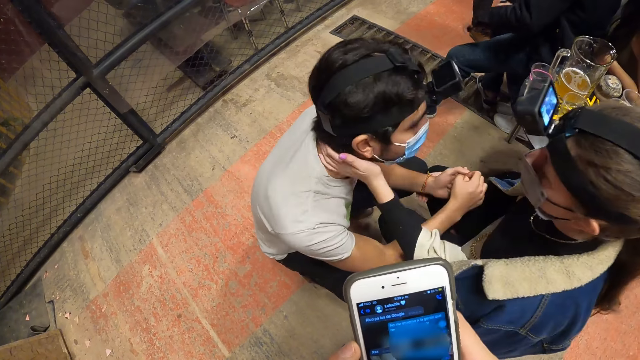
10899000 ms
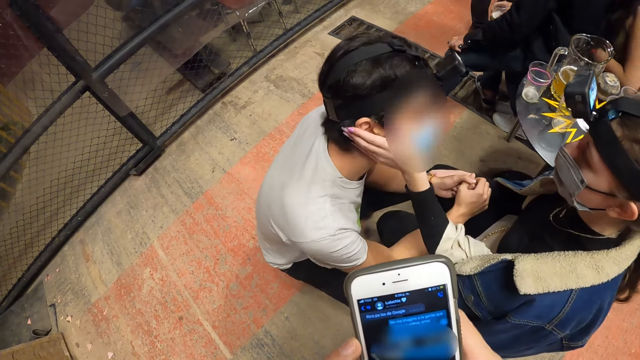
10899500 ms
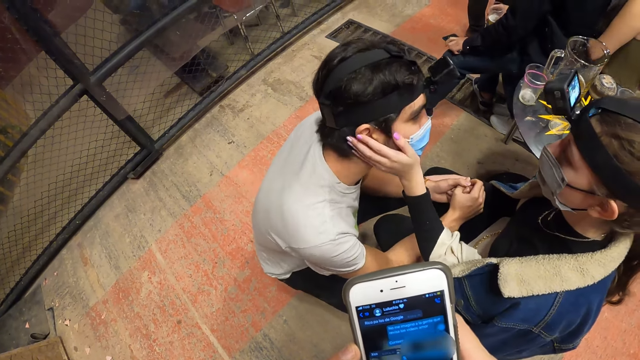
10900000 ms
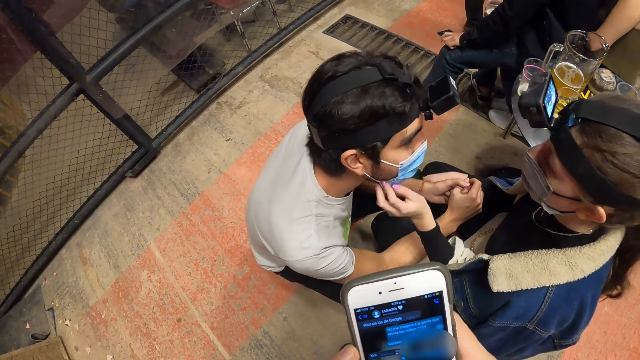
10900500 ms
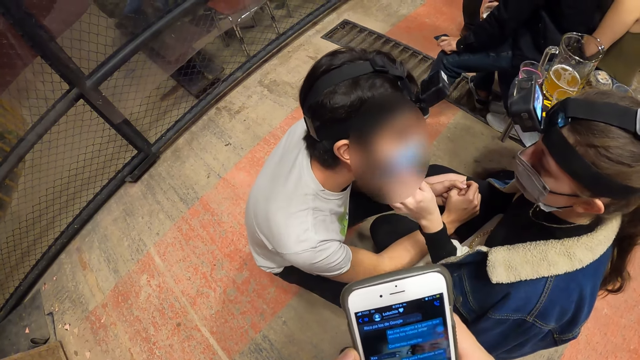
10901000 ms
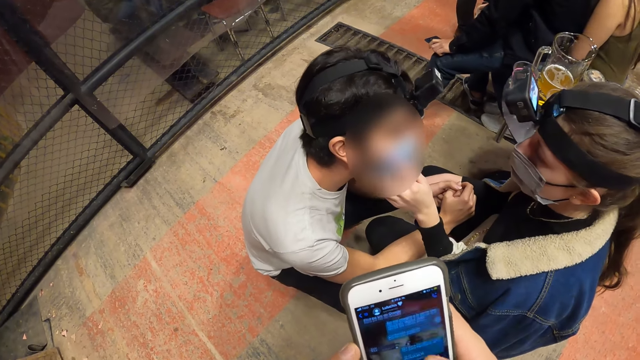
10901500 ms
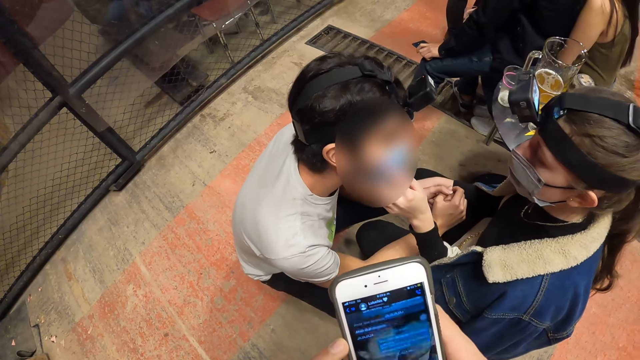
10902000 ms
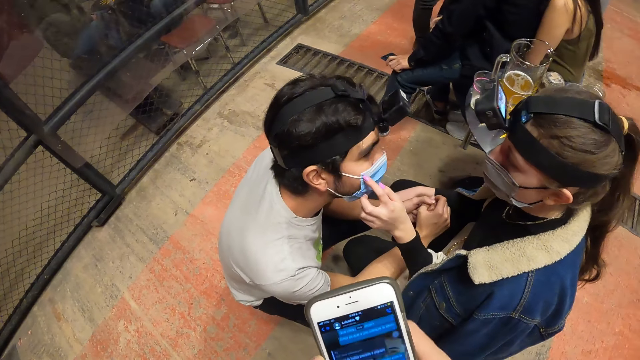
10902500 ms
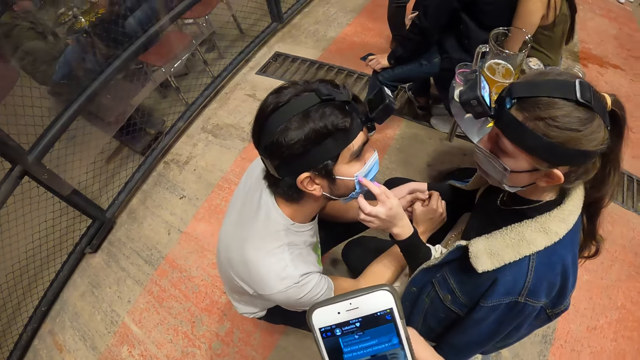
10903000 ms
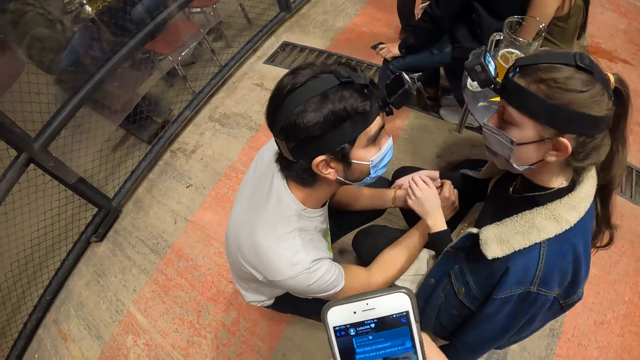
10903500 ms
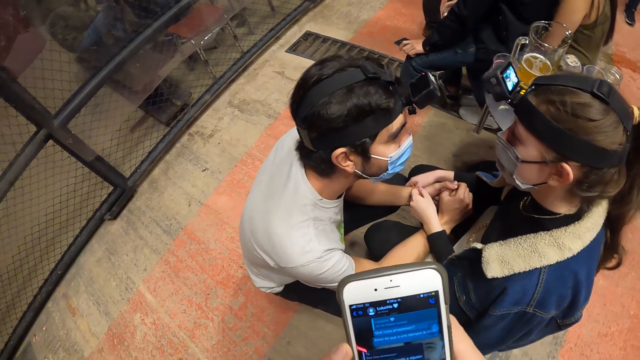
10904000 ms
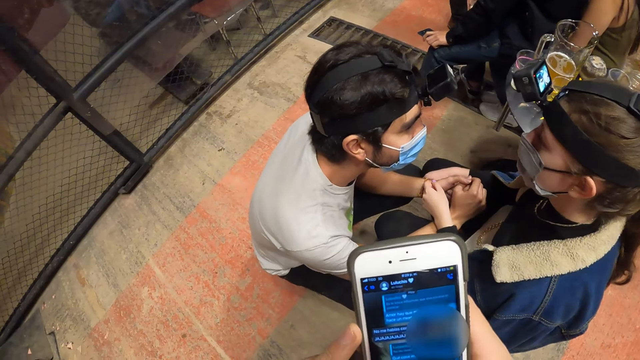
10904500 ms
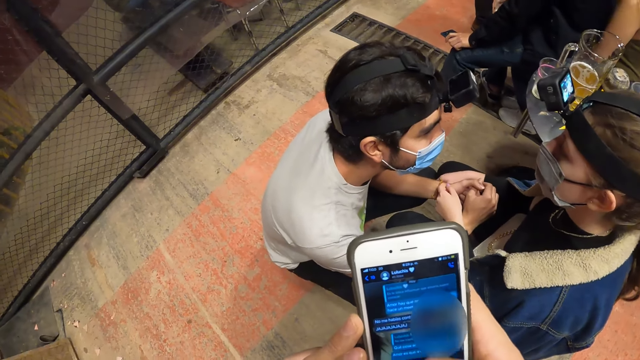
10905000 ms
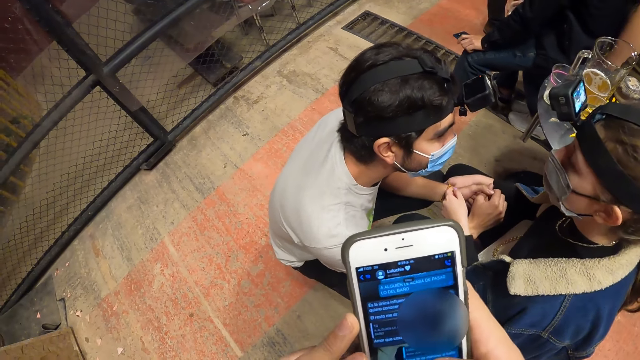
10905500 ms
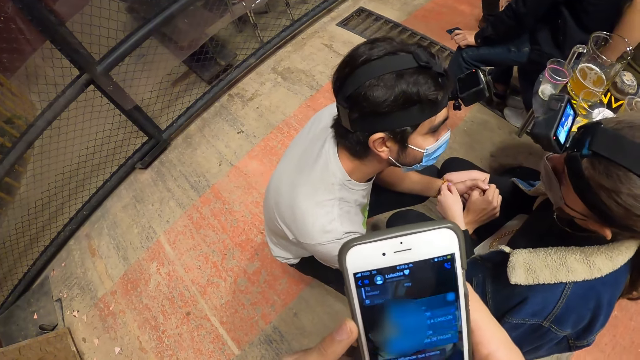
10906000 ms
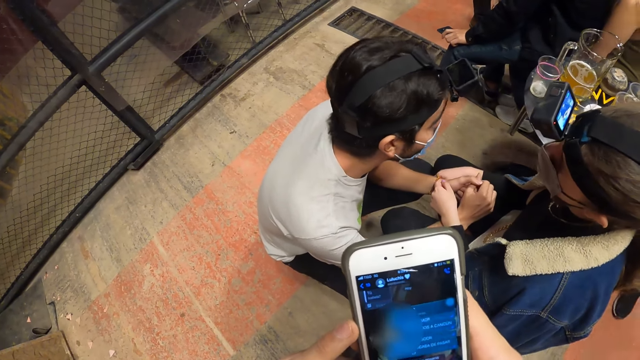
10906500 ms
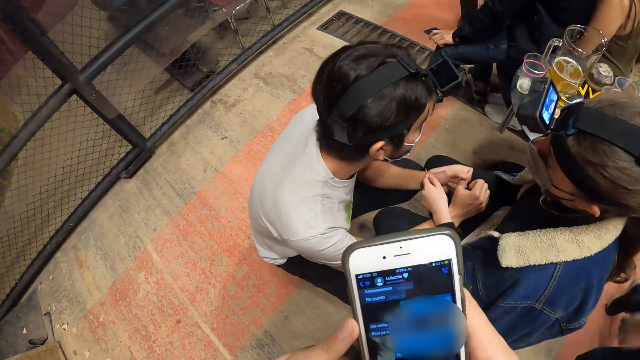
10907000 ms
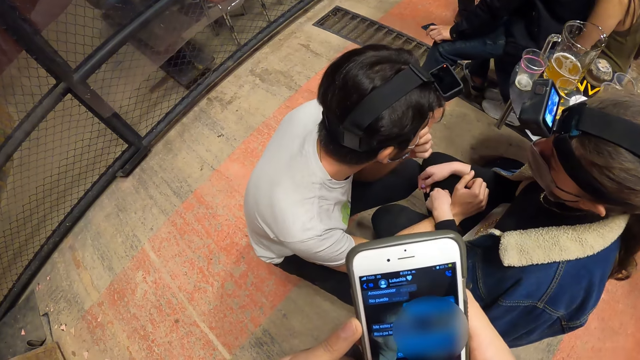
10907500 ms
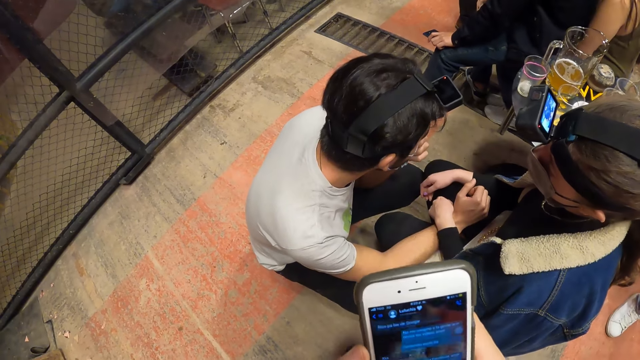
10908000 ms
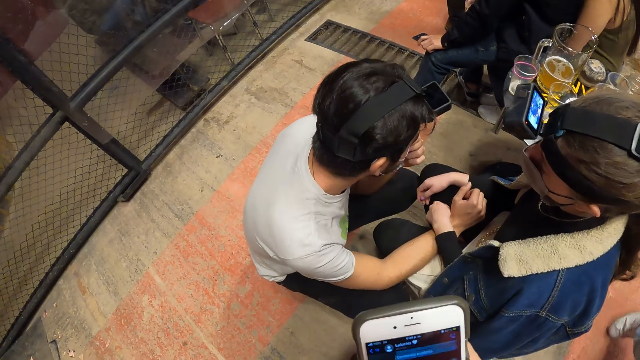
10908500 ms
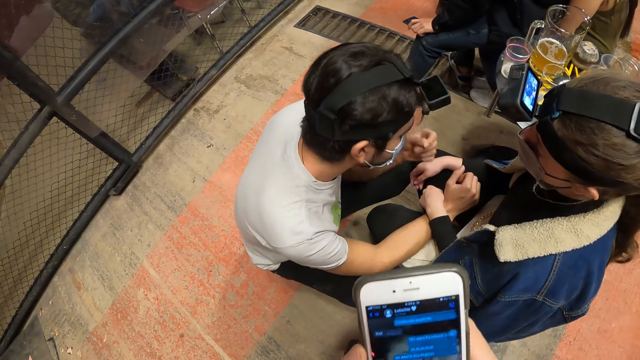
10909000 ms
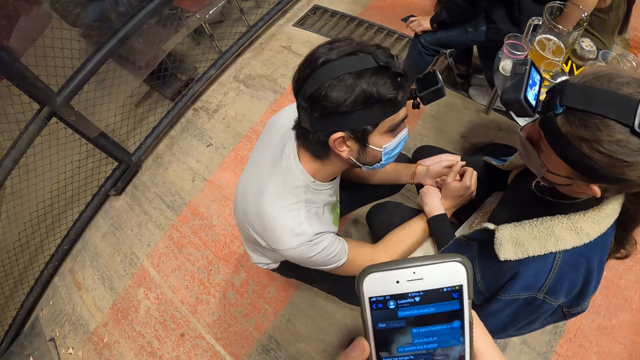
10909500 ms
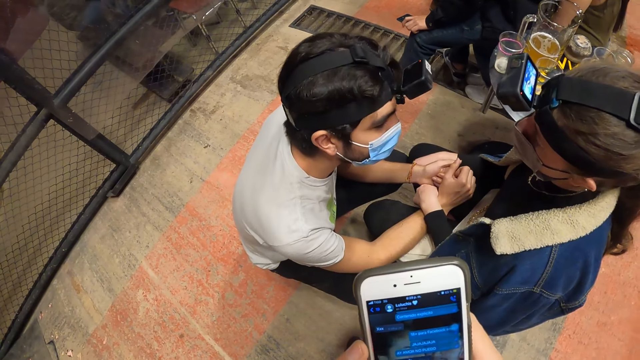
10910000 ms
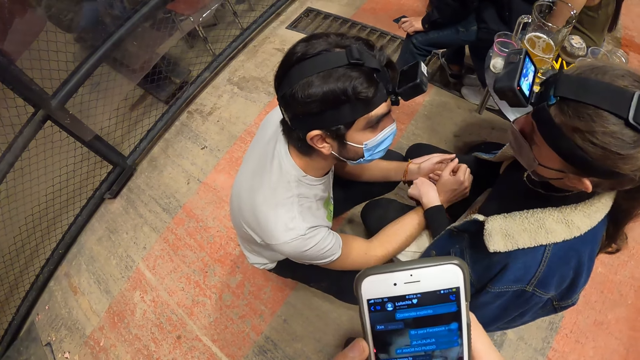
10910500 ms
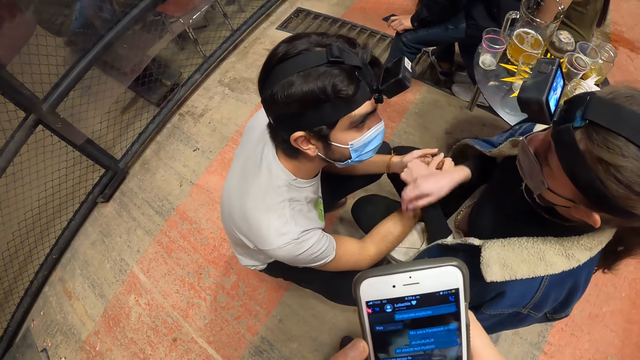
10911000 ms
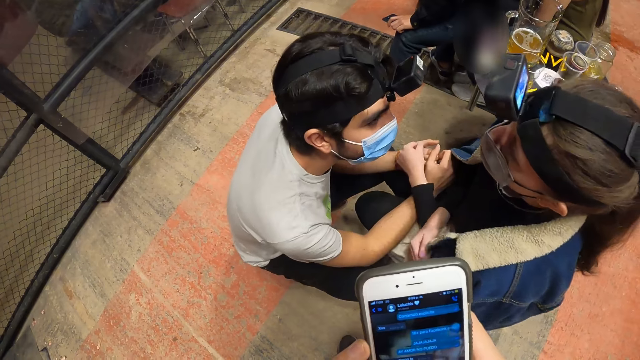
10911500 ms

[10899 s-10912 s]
The woman adjusts the face mask on the man's face. The man adjusts the face mask on his face.

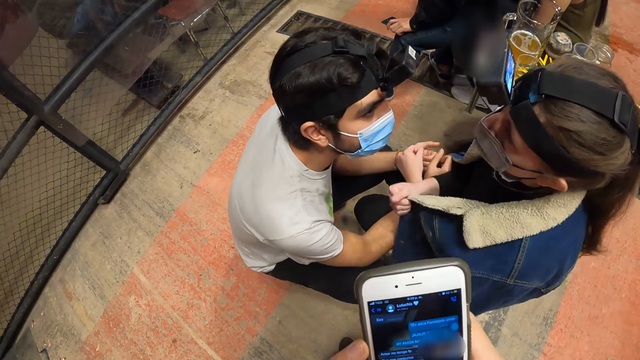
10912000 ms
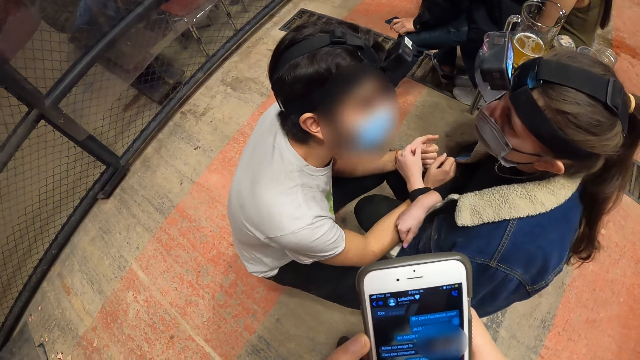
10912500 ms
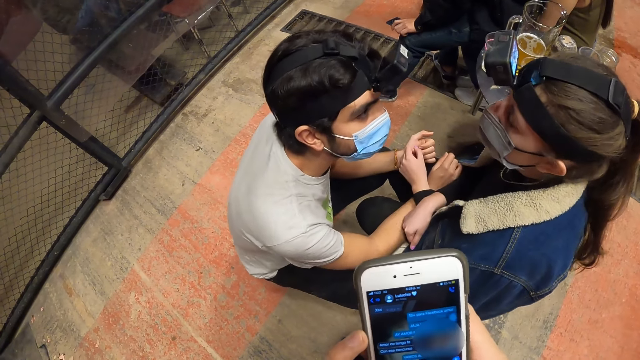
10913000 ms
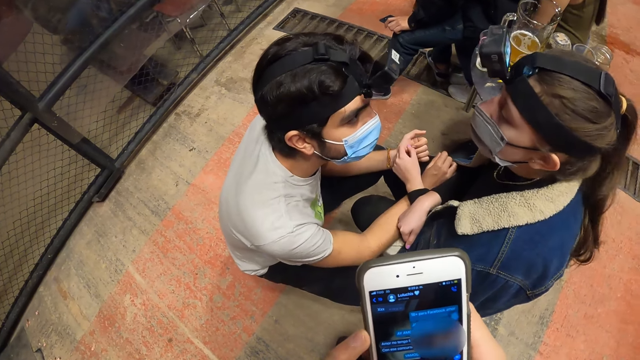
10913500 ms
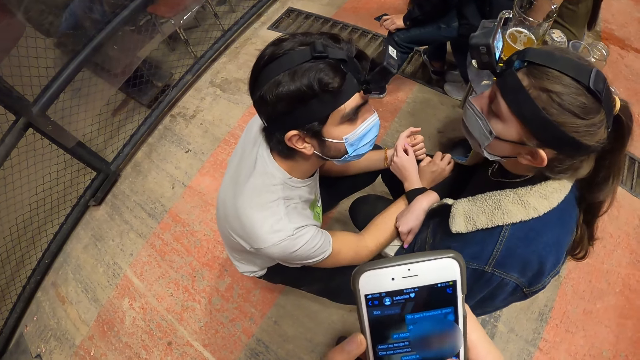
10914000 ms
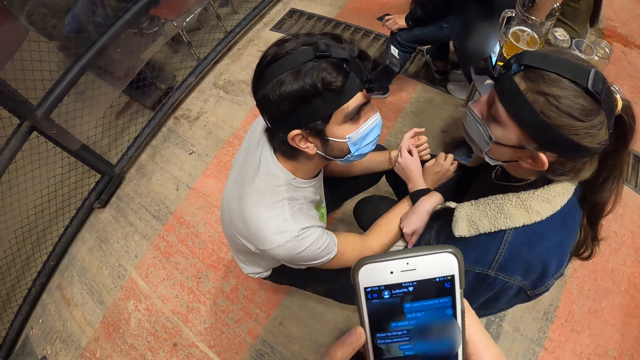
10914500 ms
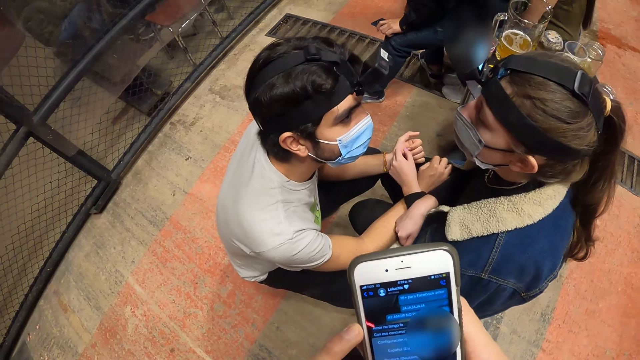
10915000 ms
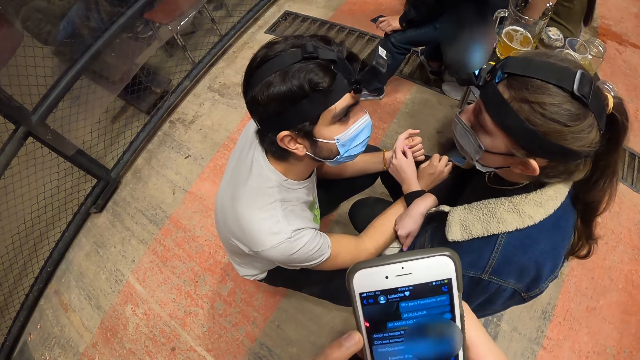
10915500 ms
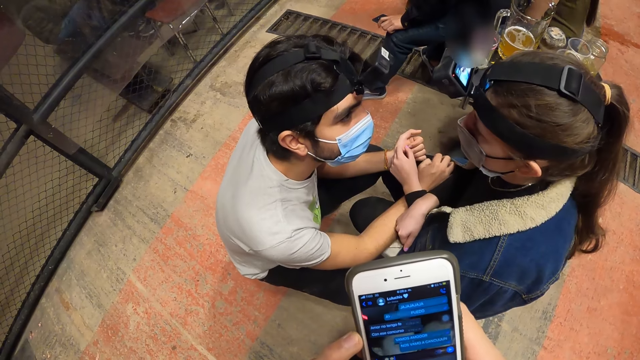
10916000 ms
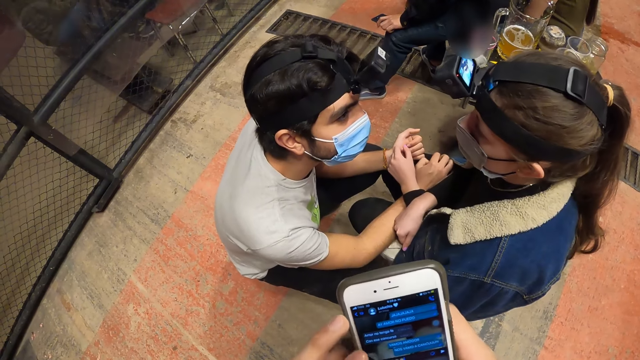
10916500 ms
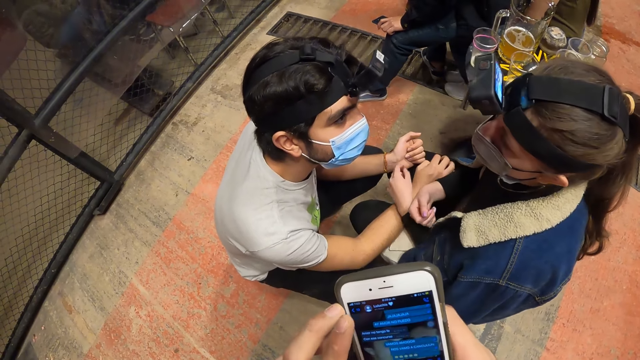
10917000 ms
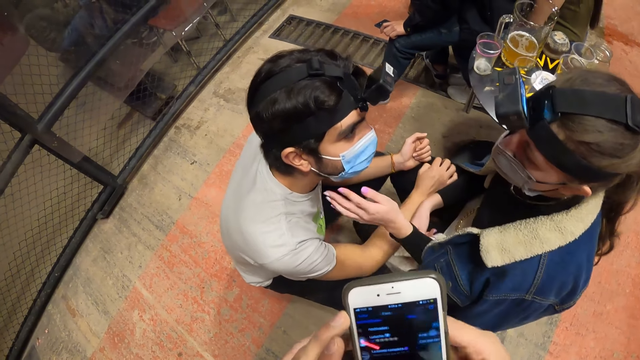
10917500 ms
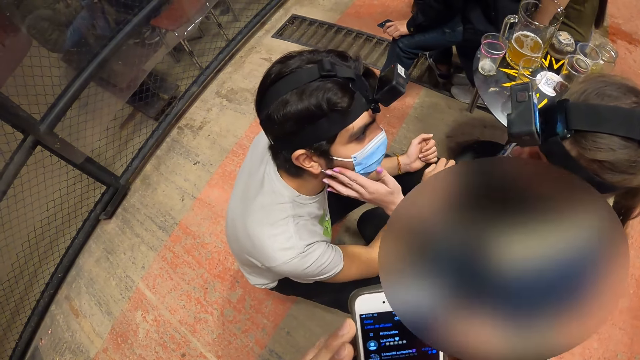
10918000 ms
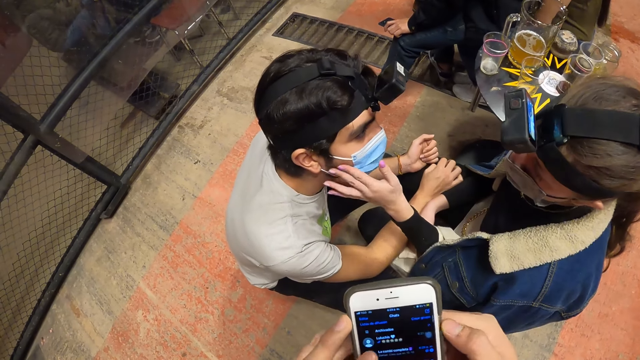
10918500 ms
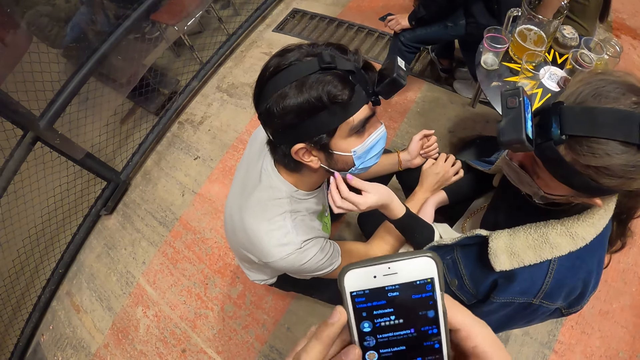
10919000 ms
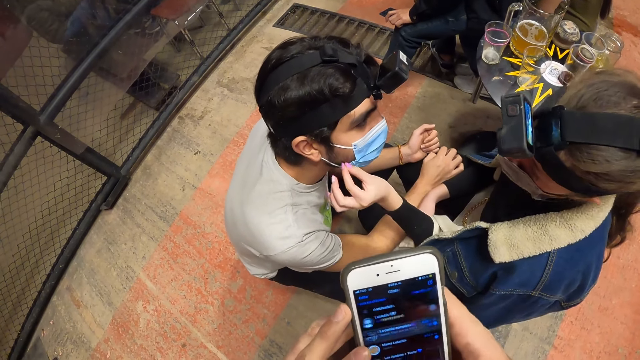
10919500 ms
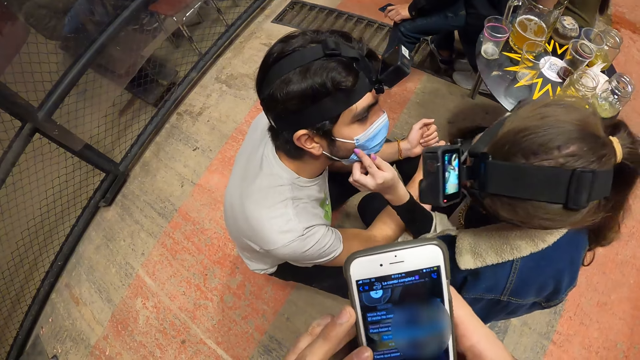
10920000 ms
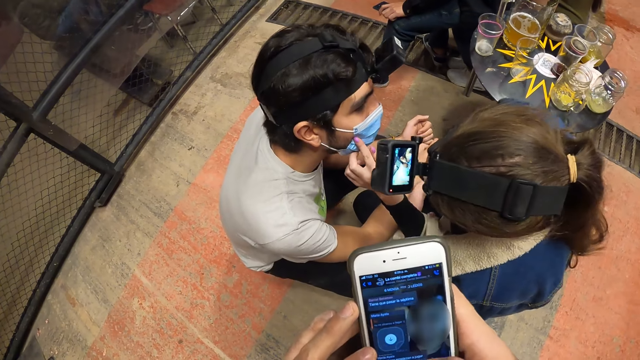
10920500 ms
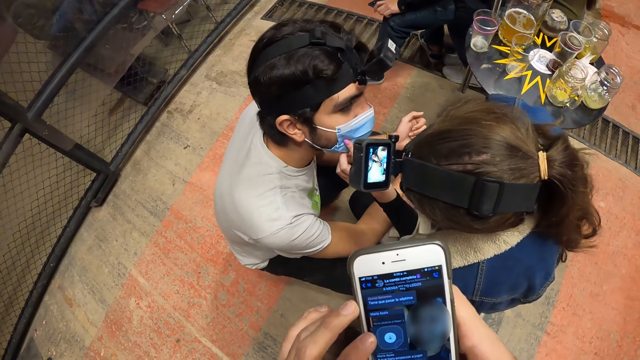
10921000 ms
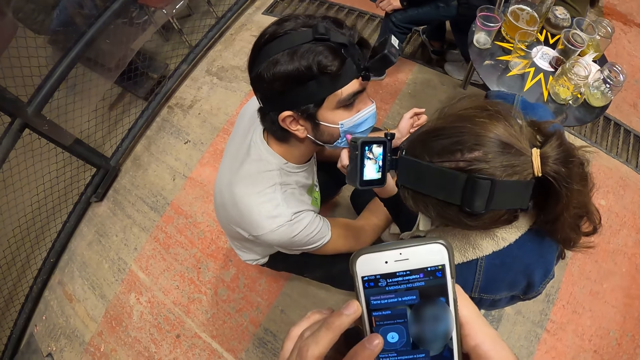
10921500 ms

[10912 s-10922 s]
The woman touches the man's face.
